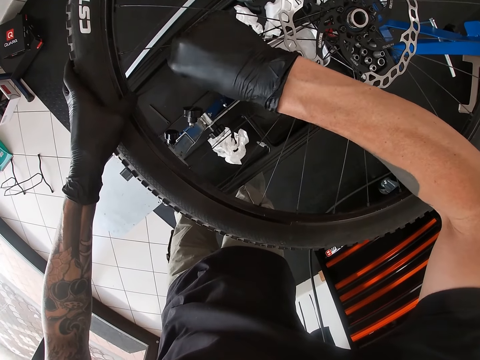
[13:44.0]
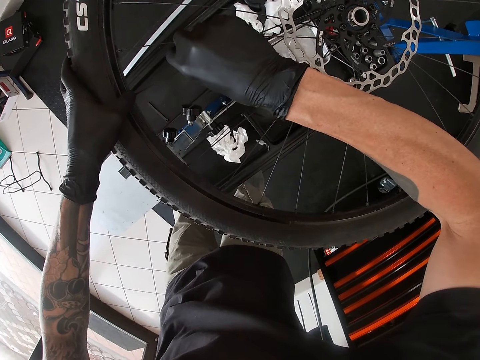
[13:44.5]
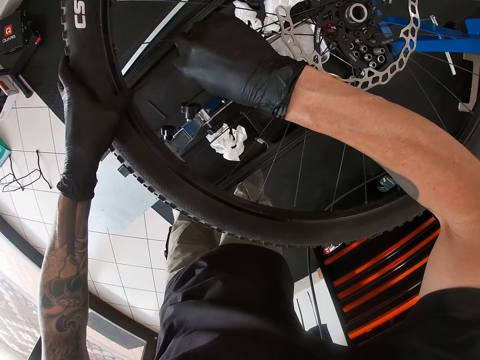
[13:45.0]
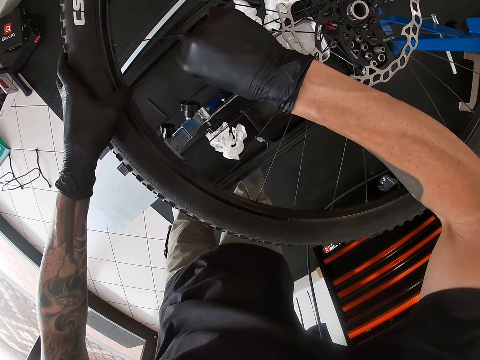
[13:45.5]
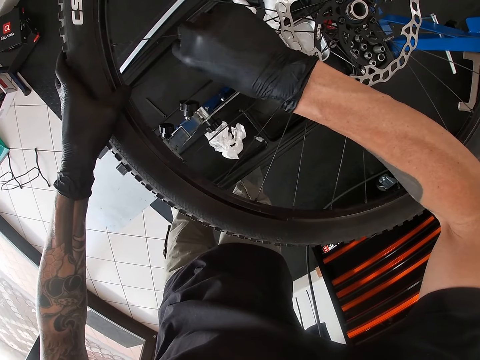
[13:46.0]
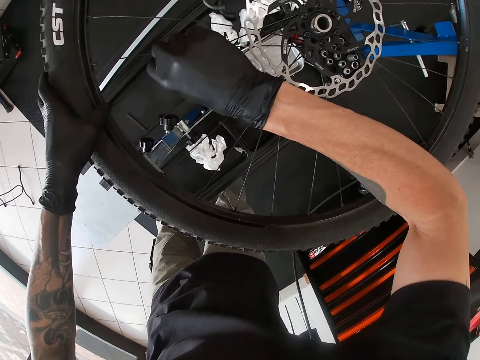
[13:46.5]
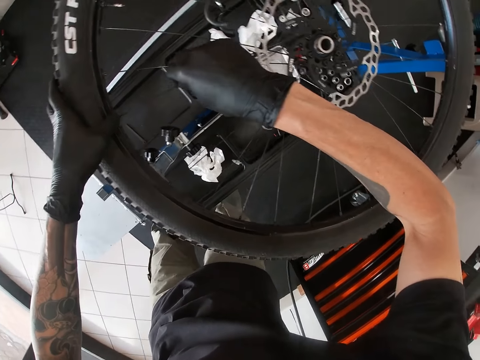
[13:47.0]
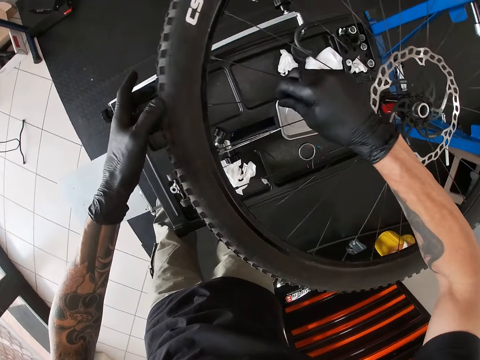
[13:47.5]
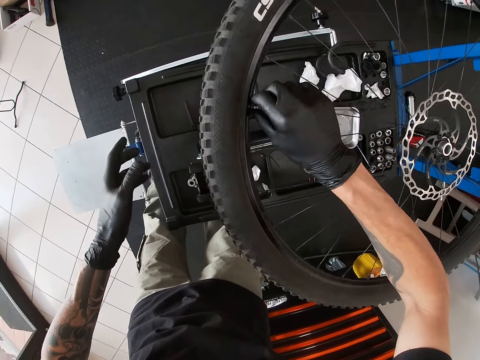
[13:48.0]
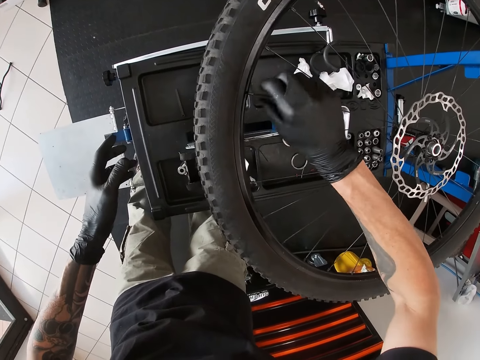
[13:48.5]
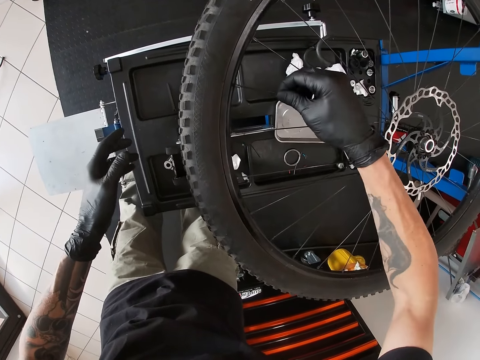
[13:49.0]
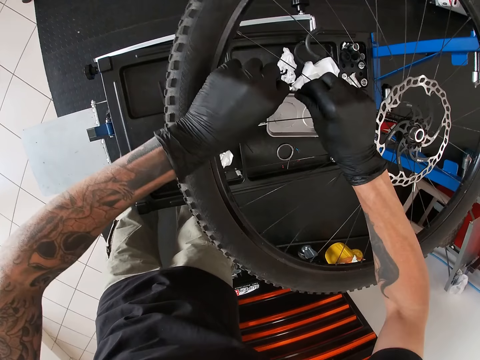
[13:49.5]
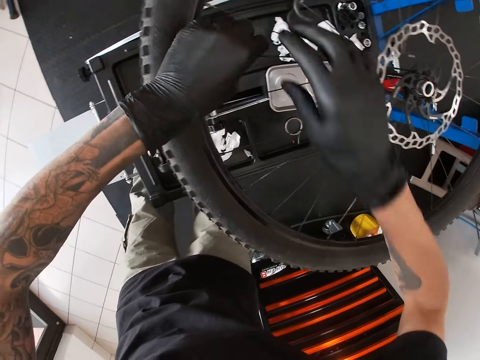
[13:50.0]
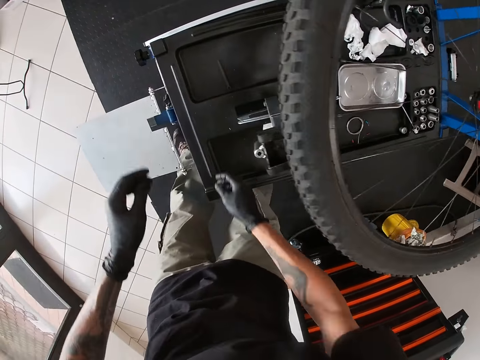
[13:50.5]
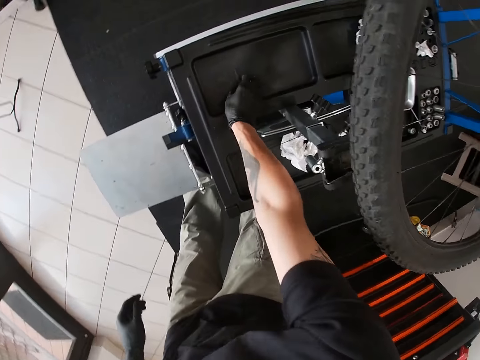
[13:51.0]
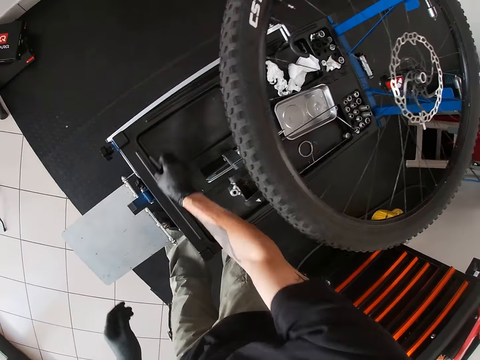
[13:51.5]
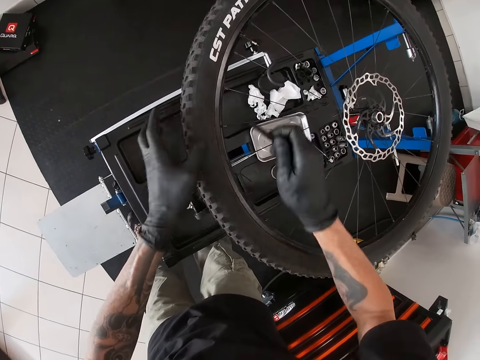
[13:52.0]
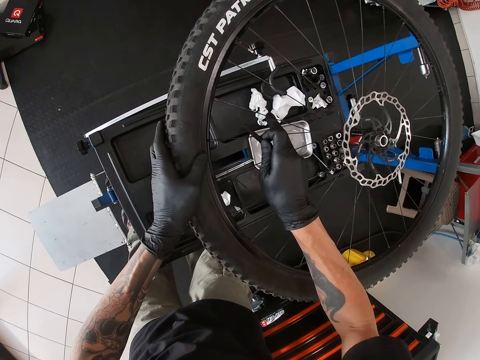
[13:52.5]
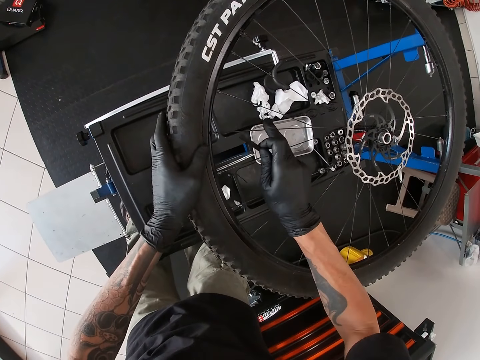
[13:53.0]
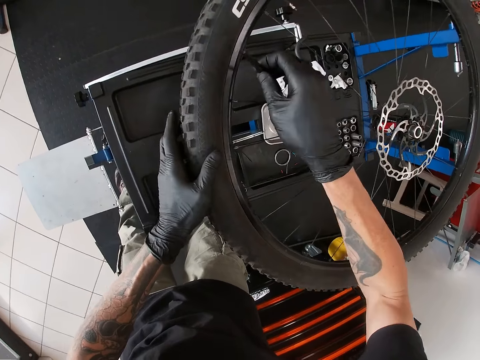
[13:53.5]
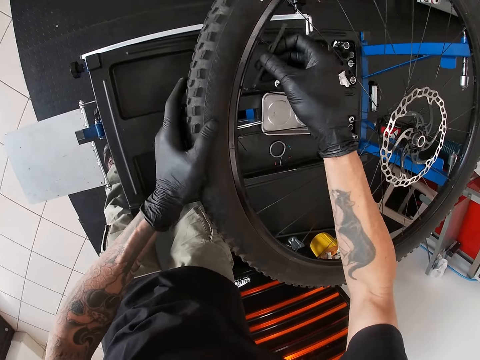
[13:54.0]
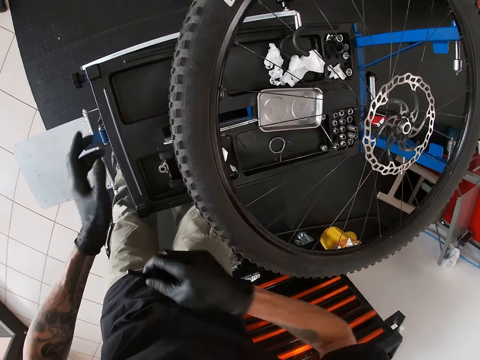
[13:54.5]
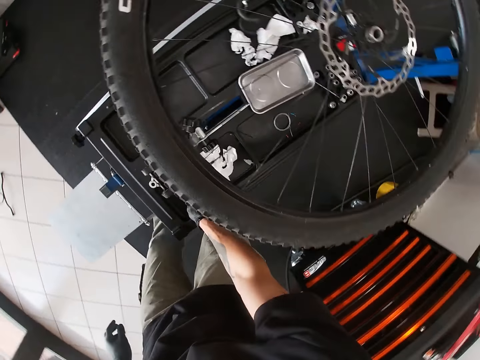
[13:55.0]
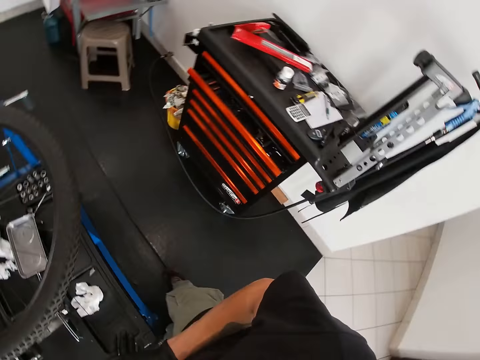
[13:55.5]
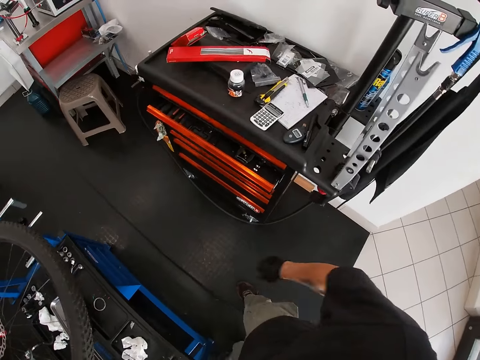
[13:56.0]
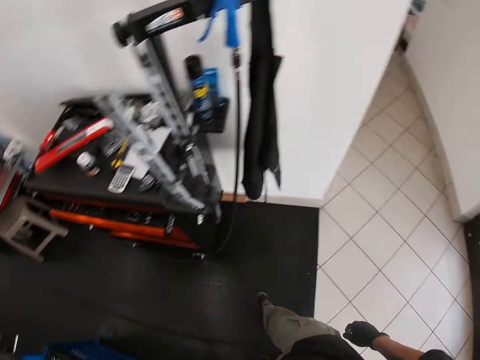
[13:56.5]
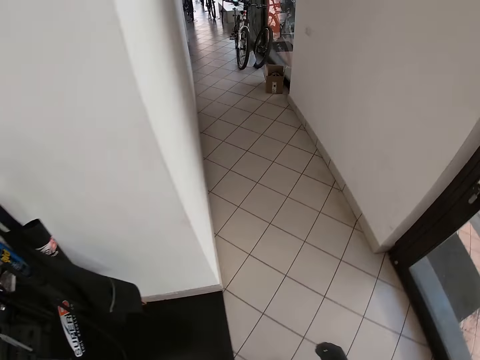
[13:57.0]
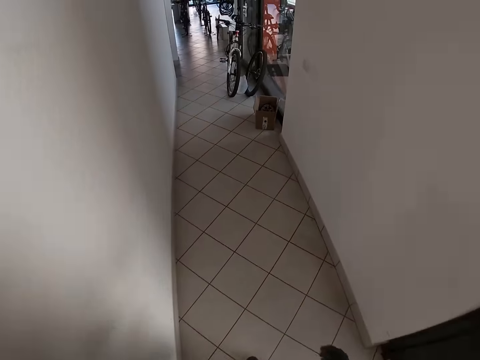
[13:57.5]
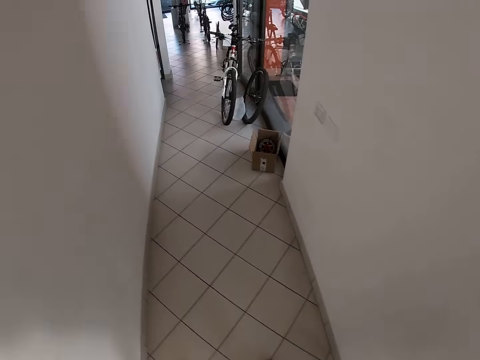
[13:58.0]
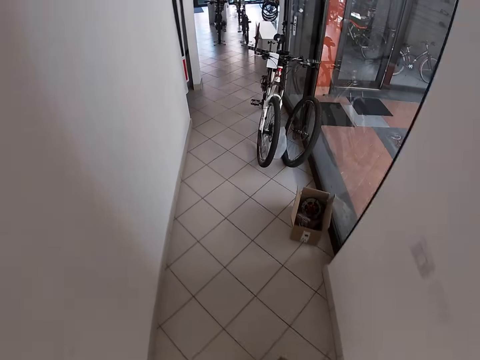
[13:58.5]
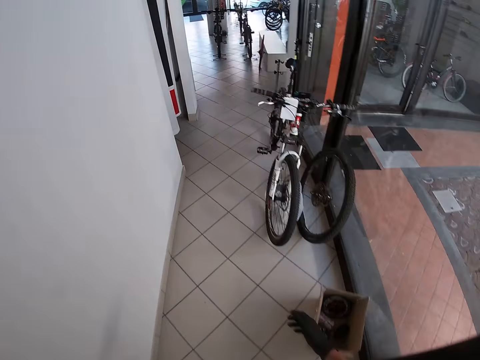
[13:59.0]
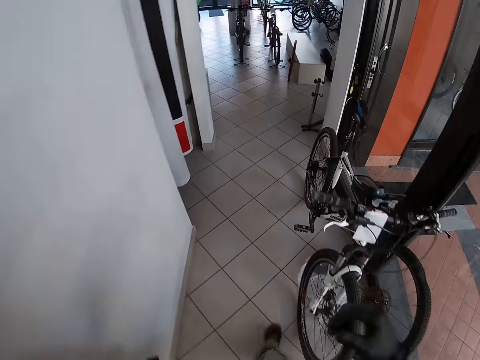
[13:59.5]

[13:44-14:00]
The camera wearer removes his left hand from the tire. He adjusts the spoke nipple in the tyre with his right hand. He drives the spoke into the rim of the tyre with his right hand. He drives the spoke into the rim of the tyre with both hands. He tightens the spoke wire. He picks up a spanner from the workshop table with his right hand. He holds the tyre with his left hand. He touches a spoke with his right hand. He touches the spoke with his right hand. He measures the distance between two spokes with the spanner in his right hand. He puts the spanner on the workshop table with his right hand. He leaves the workshop. He walks around the room. He walks in a corridor.

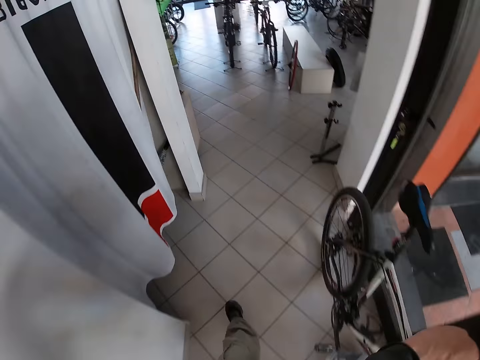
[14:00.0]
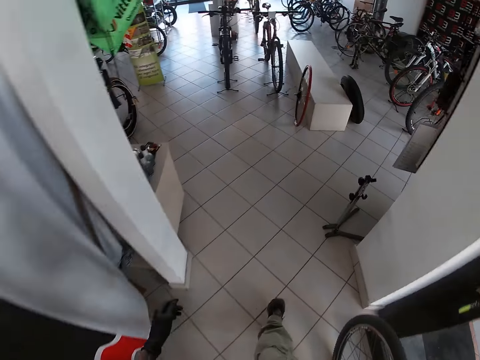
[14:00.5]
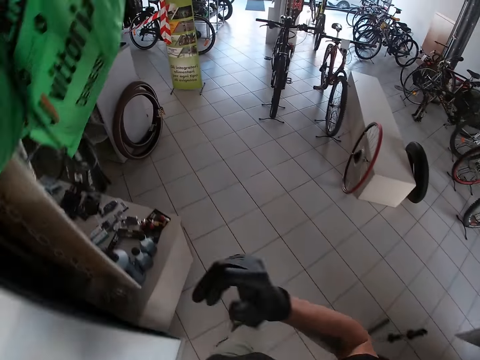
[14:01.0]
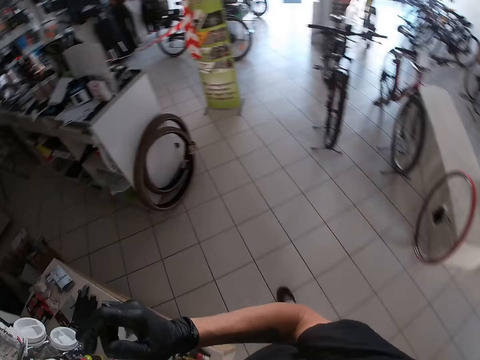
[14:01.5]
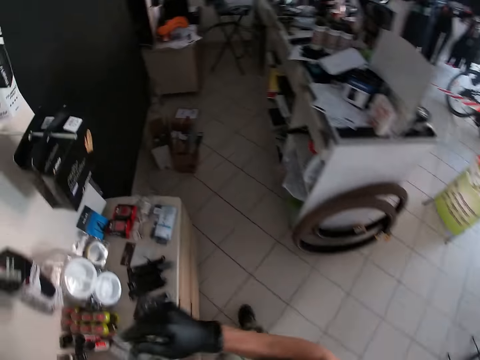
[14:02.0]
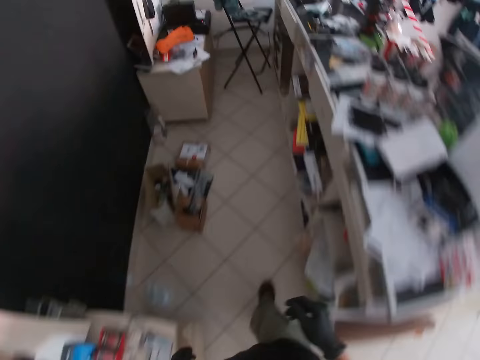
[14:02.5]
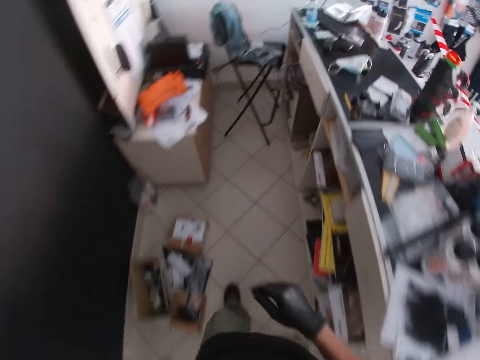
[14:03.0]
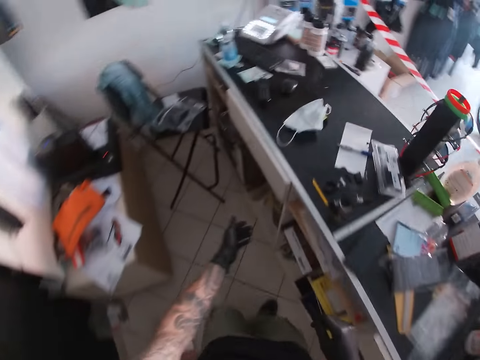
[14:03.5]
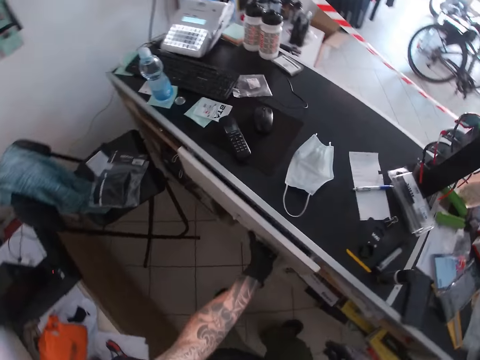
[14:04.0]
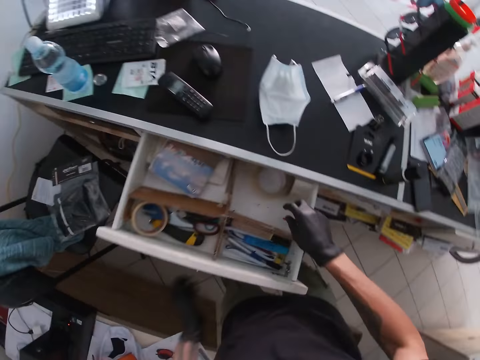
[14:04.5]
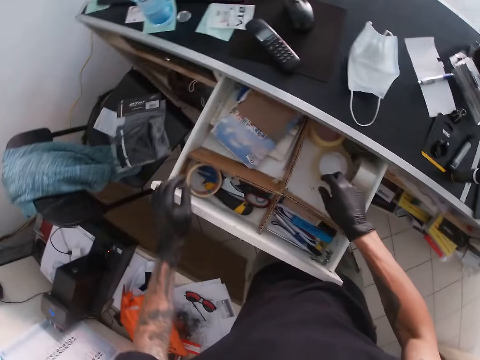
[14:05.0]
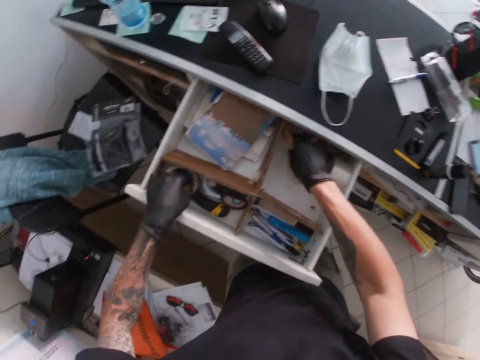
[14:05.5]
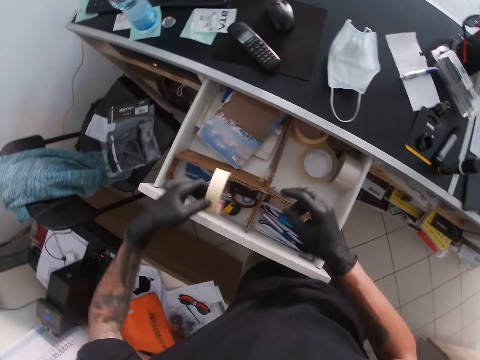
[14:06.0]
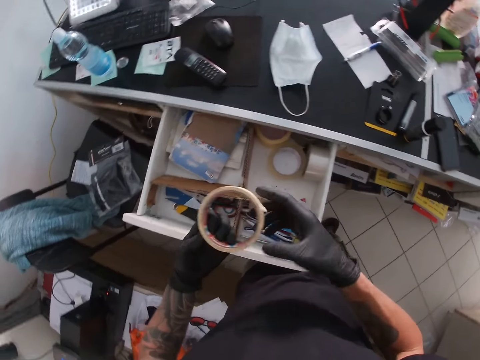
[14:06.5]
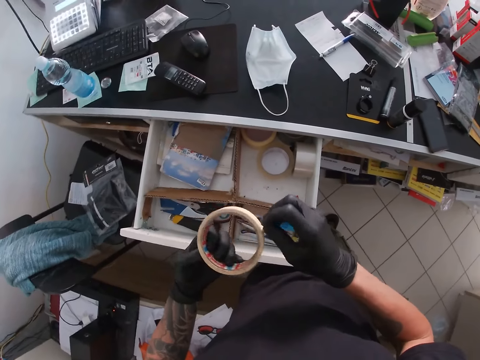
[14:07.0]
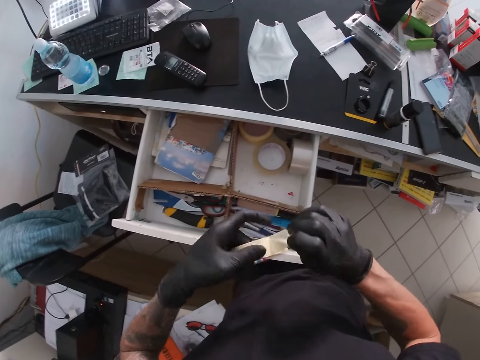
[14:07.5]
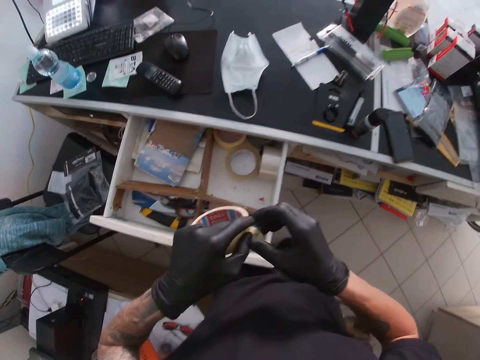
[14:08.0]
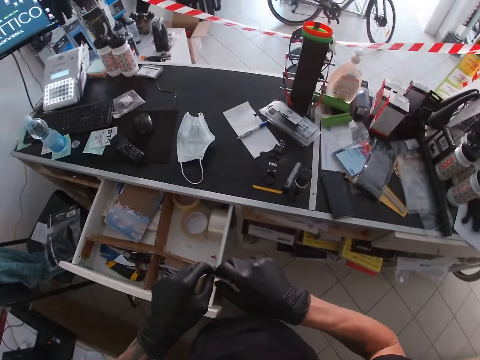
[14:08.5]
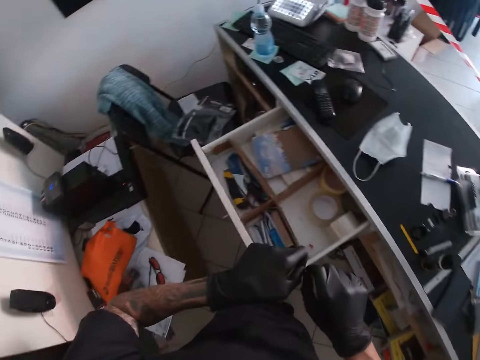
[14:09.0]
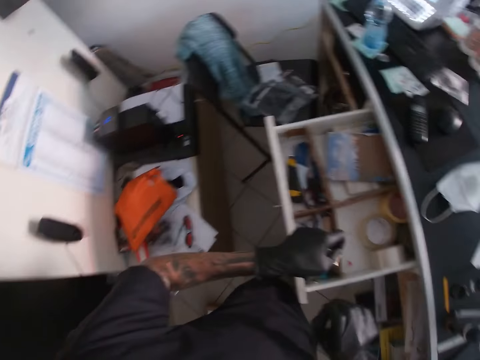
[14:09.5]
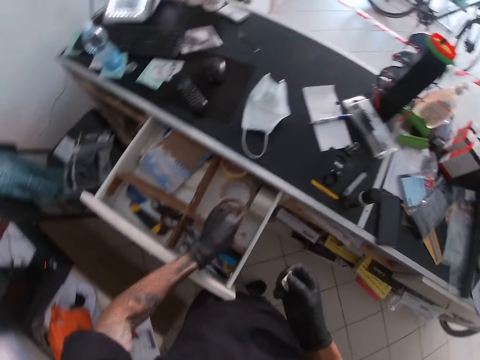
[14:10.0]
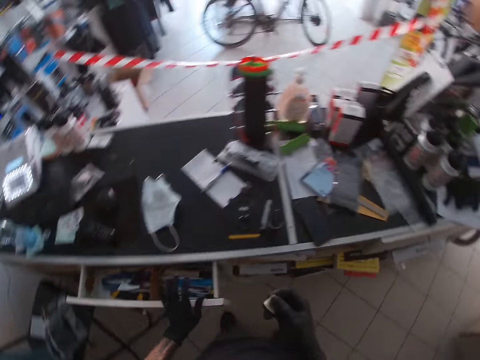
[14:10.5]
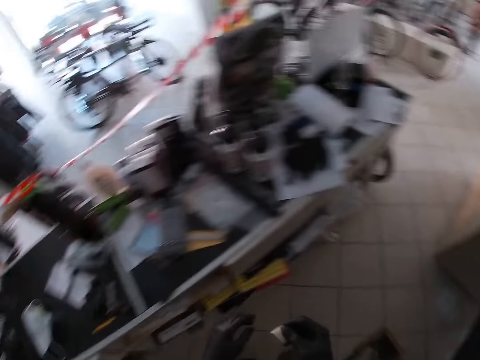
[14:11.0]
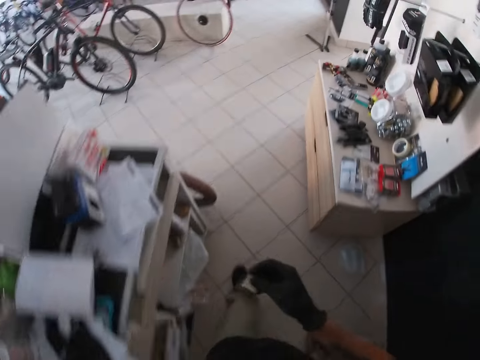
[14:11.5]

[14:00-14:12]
The camera wearer raises his right hand. He enters a bicycle store. He opens a drawer with his left hand. He puts his right hand in the drawer. He picks up a paper tape from the drawer with his left hand. He peels a piece of the paper tape with his right hand. He tears the piece of the paper tape with both hands. He drops the paper tape in the drawer with his left hand. He closes the drawer with his waist. He closes the drawer with his left hand.
